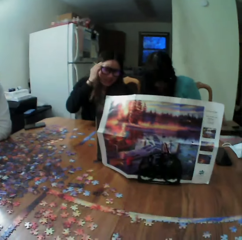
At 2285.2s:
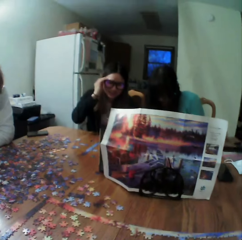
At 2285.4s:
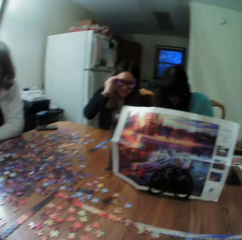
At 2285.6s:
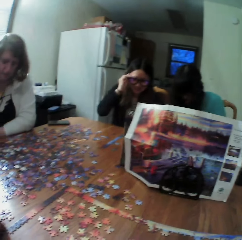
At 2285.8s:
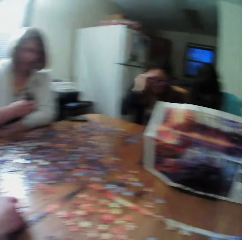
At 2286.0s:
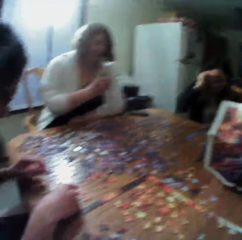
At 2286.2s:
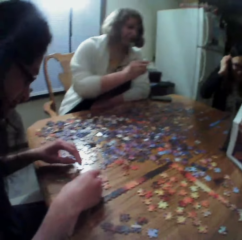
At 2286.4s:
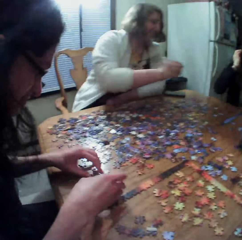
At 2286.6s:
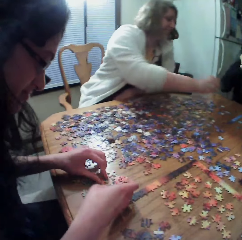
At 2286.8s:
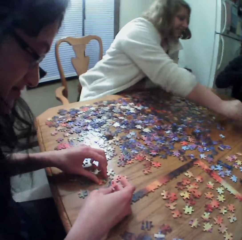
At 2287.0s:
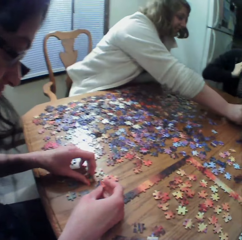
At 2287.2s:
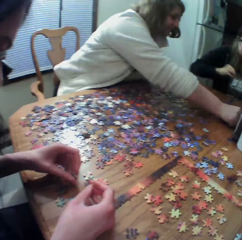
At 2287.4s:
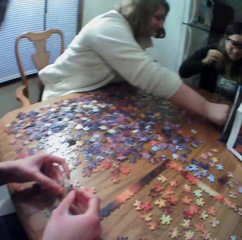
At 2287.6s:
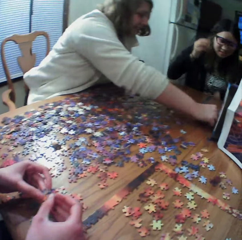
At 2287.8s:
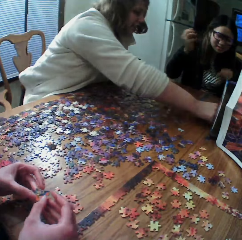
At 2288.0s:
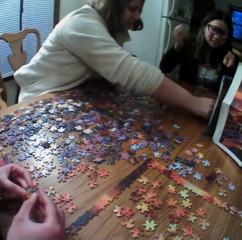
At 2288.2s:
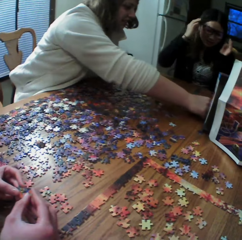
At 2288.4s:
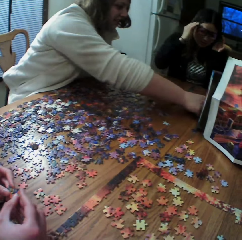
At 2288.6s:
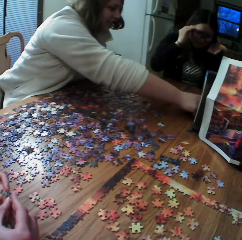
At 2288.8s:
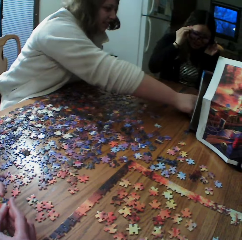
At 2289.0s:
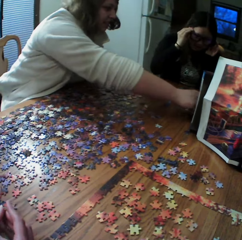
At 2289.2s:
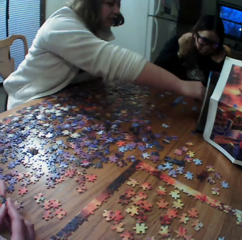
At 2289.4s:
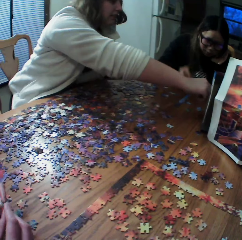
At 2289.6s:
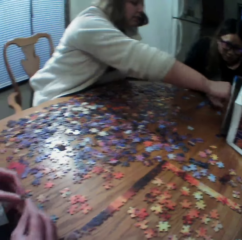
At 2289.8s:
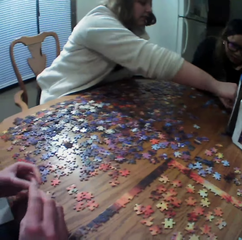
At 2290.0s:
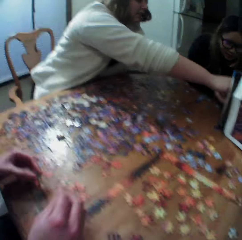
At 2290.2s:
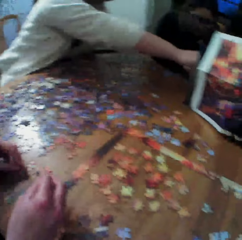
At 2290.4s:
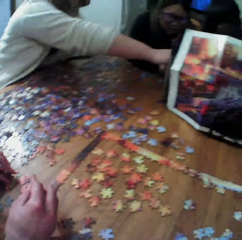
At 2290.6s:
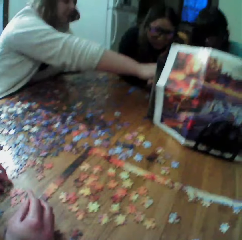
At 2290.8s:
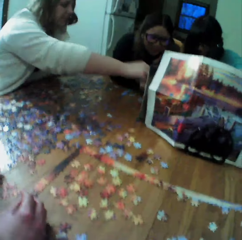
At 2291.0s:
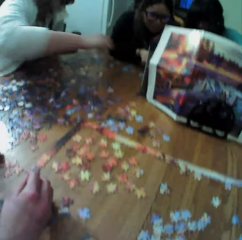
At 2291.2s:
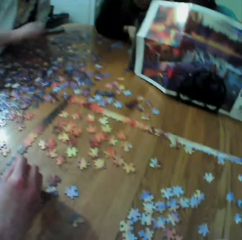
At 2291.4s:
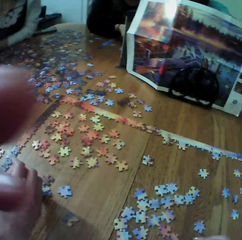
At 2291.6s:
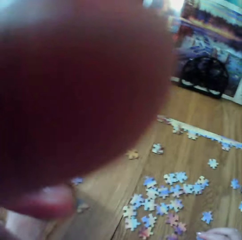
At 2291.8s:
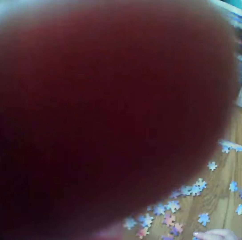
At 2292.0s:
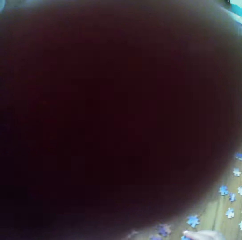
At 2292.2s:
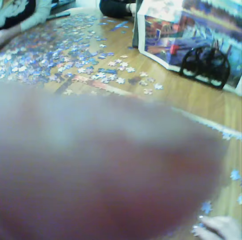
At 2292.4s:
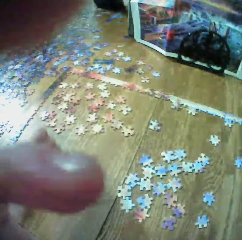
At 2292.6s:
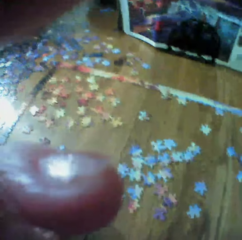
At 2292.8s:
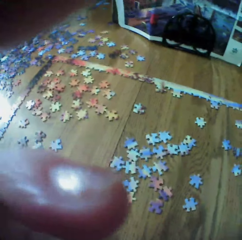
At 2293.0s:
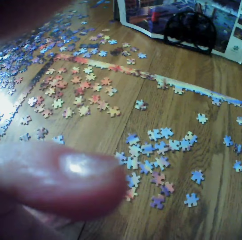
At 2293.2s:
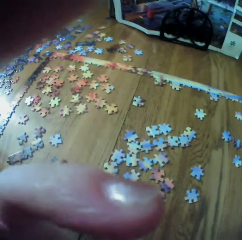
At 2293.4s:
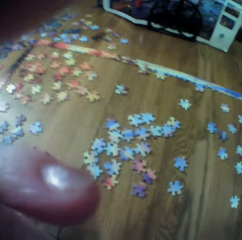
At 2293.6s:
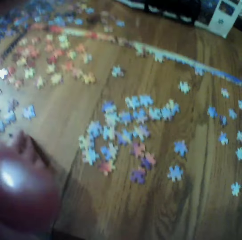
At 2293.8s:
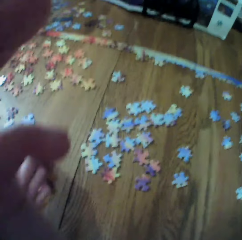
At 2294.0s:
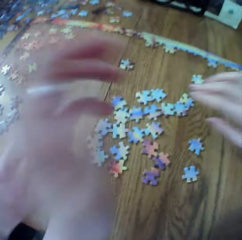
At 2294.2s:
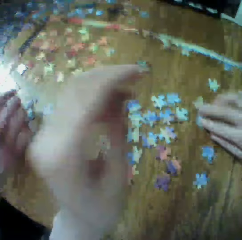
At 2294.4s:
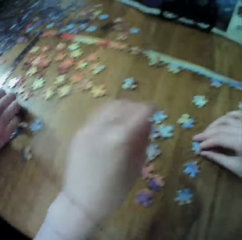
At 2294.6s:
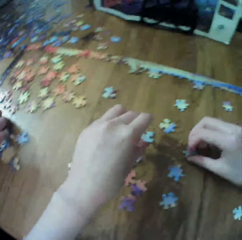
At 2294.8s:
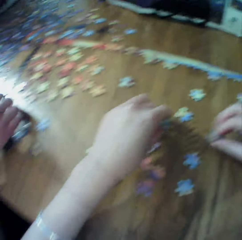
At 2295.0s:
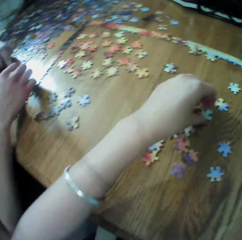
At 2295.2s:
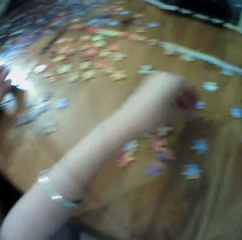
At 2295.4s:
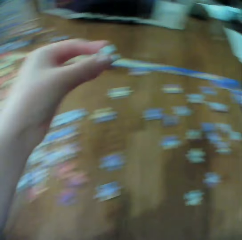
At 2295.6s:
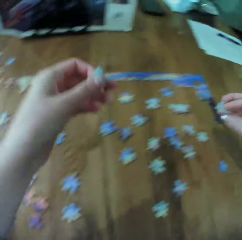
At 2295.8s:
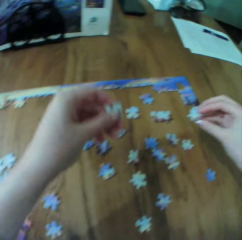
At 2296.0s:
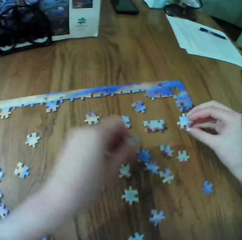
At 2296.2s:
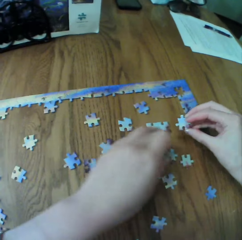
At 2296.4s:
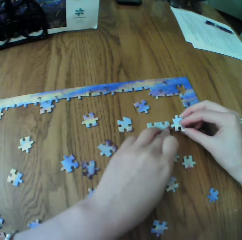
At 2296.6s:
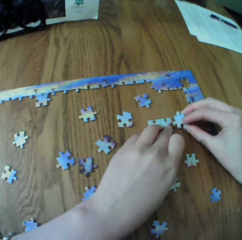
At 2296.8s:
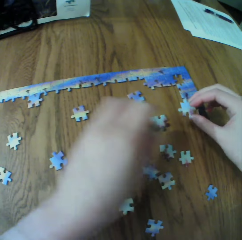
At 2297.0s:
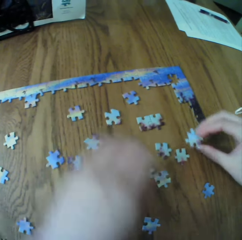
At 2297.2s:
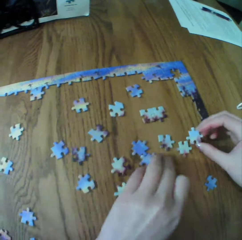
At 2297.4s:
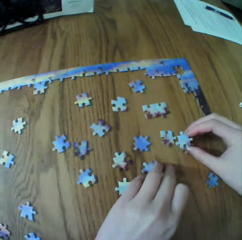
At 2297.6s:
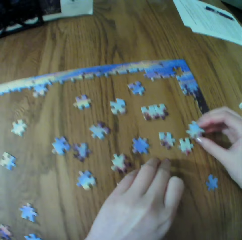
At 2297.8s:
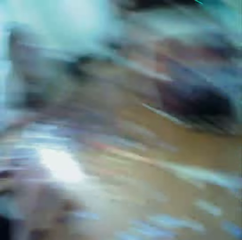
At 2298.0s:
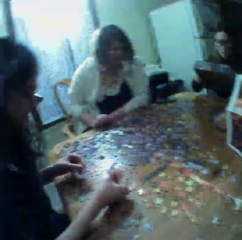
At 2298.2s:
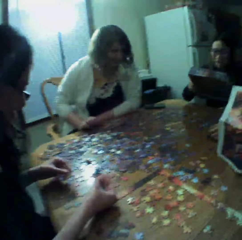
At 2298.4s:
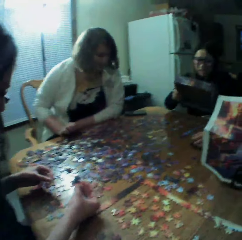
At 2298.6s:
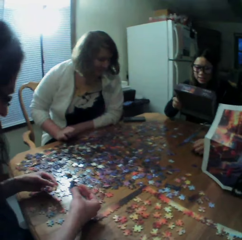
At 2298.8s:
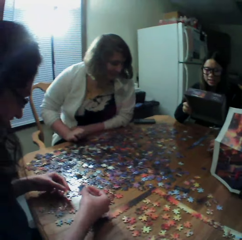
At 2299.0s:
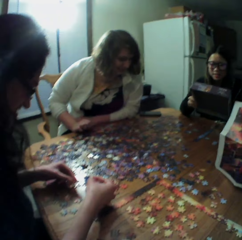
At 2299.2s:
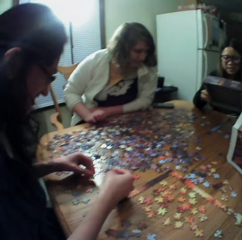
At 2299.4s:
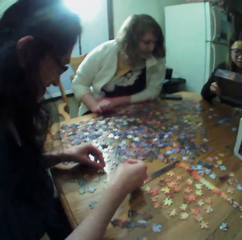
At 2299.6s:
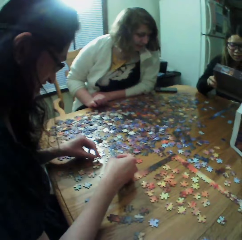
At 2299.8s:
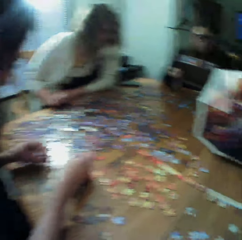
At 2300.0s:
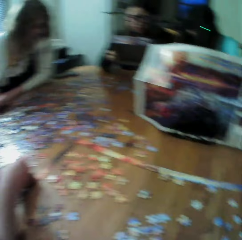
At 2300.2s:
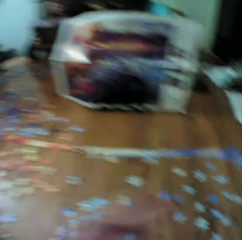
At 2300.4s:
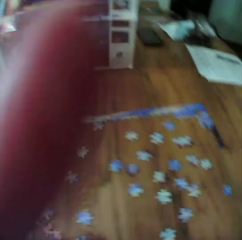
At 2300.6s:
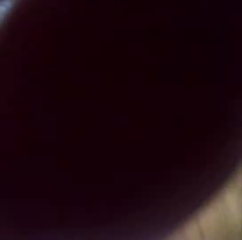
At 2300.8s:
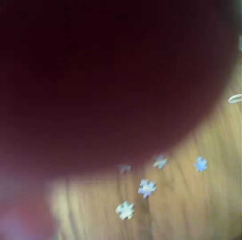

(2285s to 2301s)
A woman looks for puzzle pieces. Another woman looks for puzzle pieces. A third woman fixes her glasses. The second woman looks for puzzle pieces. The camera wearer makes the puzzle.

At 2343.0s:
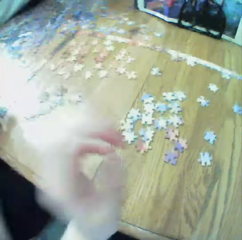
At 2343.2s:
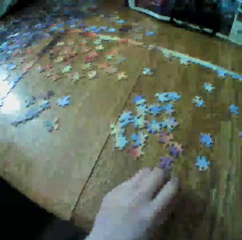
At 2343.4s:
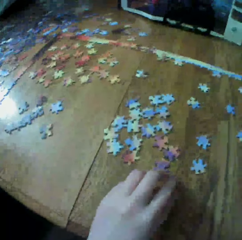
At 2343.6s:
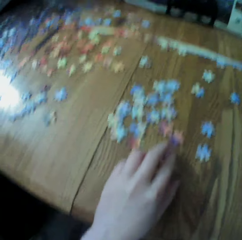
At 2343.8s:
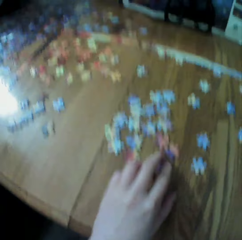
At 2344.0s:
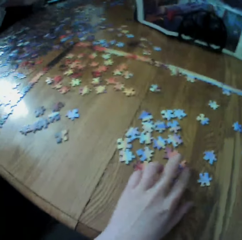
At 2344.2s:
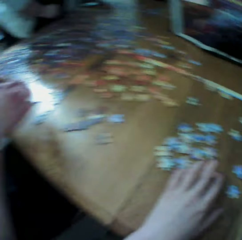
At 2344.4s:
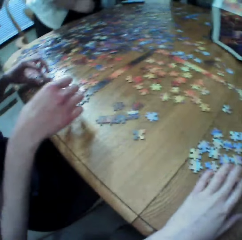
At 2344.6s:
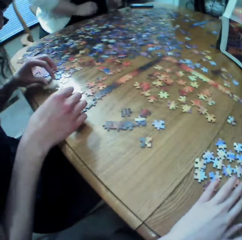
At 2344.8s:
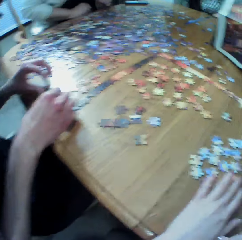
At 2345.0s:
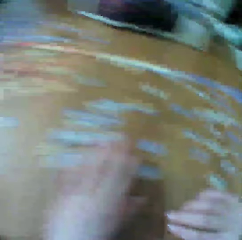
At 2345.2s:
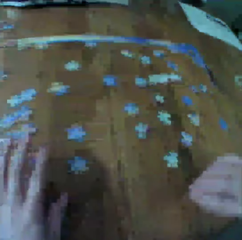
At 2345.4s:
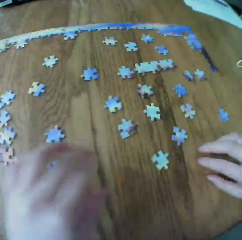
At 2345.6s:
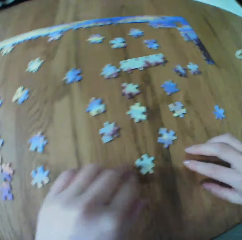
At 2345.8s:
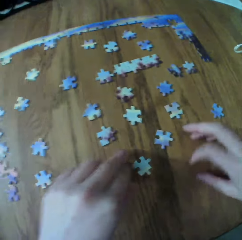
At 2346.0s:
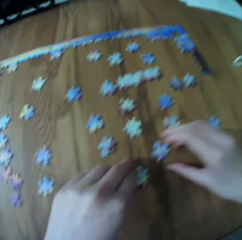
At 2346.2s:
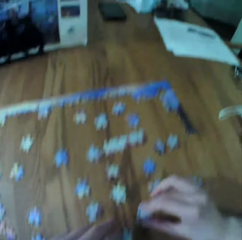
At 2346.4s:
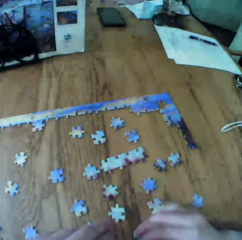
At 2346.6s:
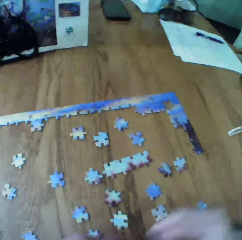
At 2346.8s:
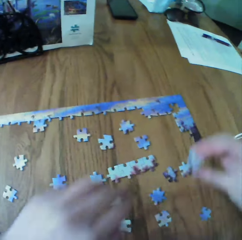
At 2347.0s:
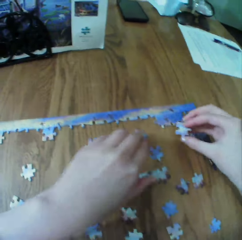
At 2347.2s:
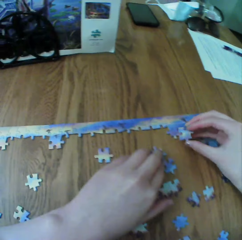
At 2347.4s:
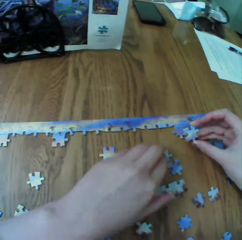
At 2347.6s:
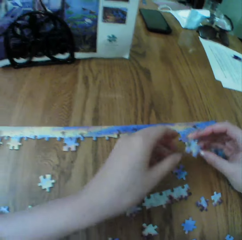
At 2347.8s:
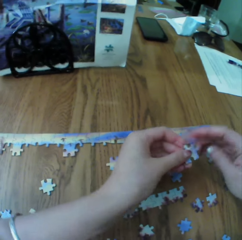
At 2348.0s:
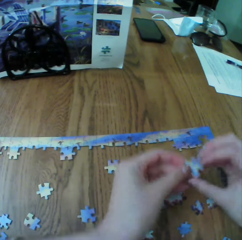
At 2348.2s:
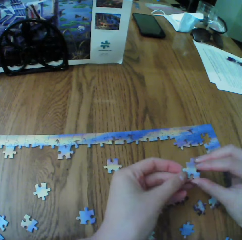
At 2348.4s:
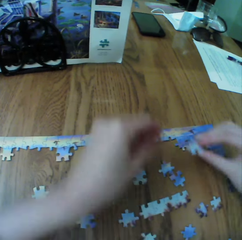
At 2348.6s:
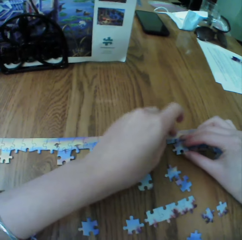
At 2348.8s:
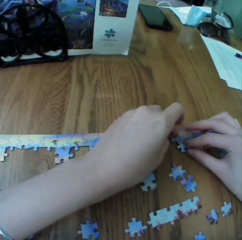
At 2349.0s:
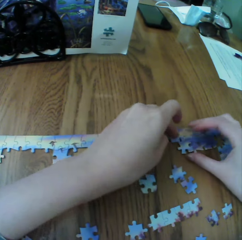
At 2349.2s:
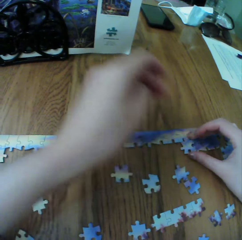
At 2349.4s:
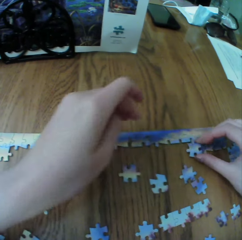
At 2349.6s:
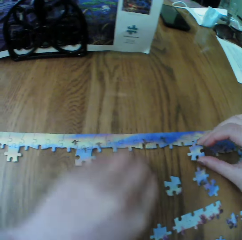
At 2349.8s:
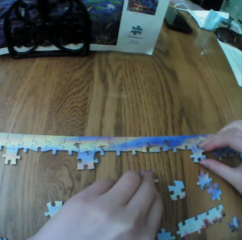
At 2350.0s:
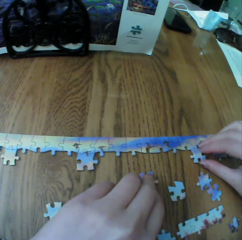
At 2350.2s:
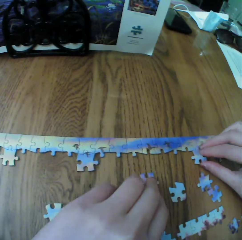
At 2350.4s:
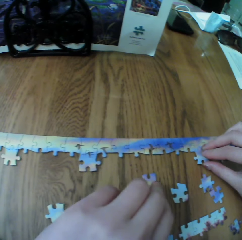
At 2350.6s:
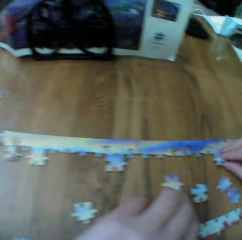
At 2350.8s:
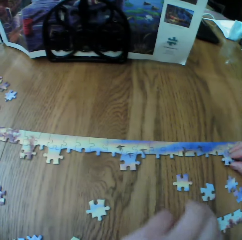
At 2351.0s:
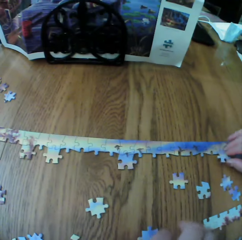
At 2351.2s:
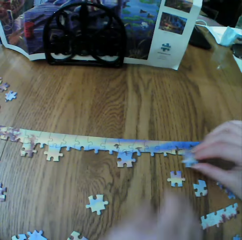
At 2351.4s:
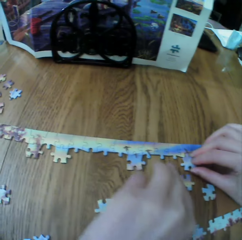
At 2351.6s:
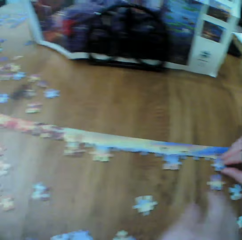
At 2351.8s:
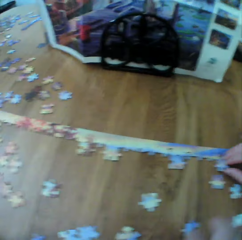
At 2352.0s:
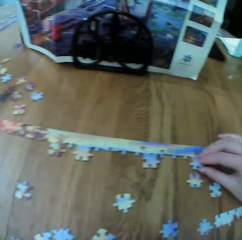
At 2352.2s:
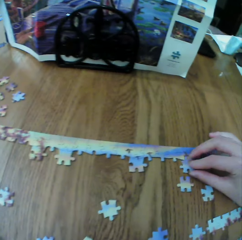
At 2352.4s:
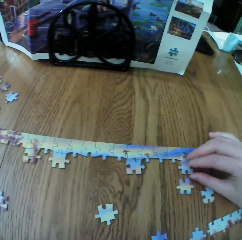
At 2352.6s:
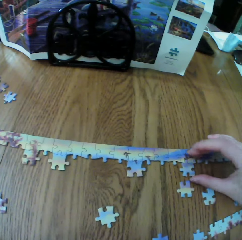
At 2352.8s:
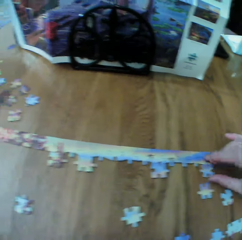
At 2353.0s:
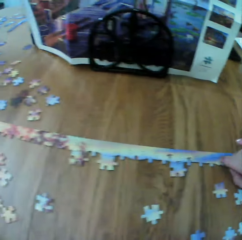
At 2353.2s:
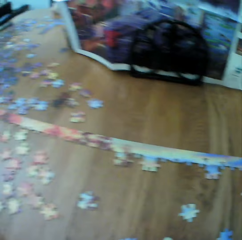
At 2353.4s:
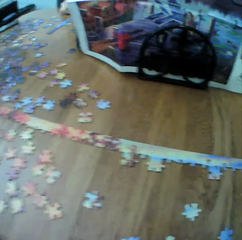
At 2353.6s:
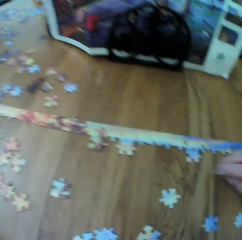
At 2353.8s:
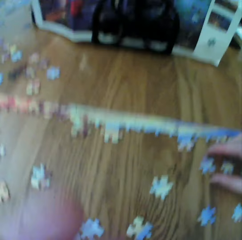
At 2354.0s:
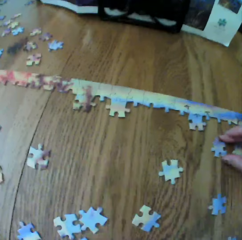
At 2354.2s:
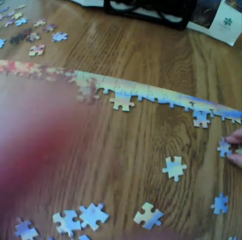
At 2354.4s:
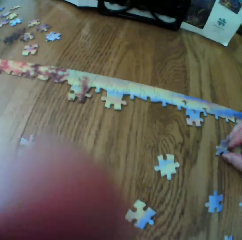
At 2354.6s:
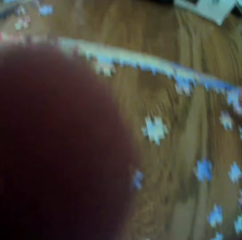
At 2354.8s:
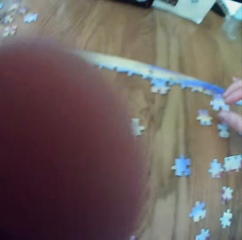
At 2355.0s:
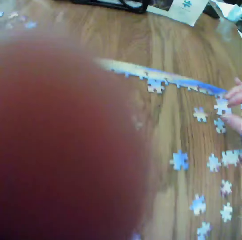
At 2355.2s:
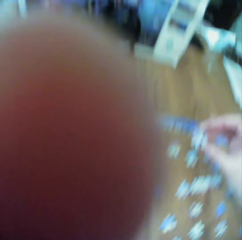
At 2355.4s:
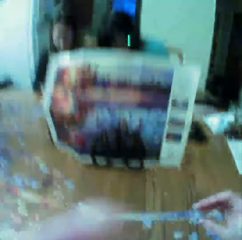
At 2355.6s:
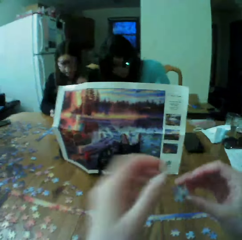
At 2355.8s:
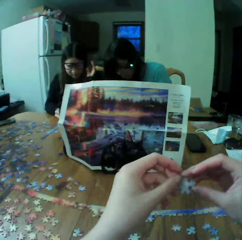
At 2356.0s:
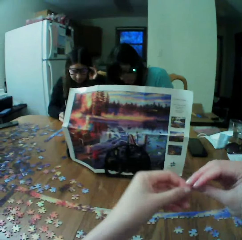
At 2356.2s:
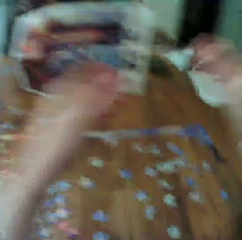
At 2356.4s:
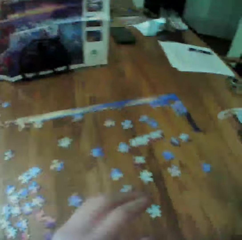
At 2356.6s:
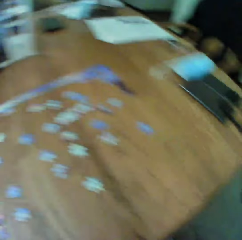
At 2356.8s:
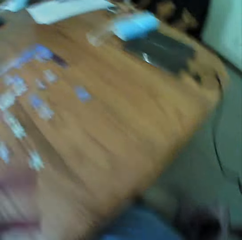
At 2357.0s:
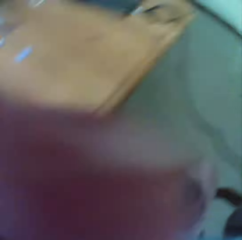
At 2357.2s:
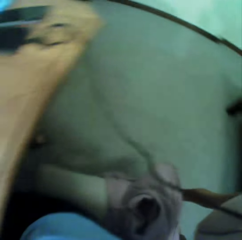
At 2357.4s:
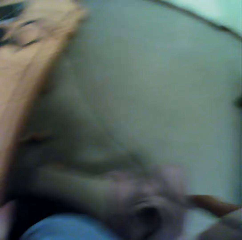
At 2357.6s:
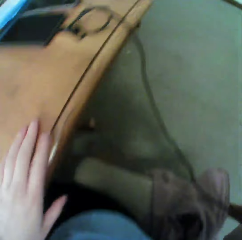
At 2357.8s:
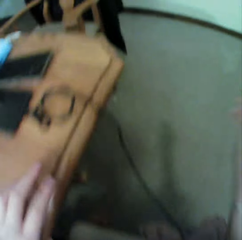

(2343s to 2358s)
A woman looks for puzzle pieces. The camera wearer makes the puzzle.
